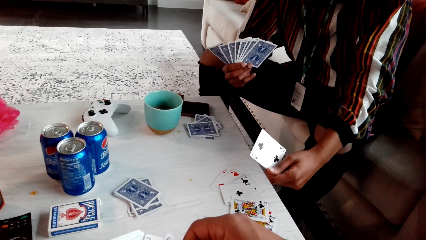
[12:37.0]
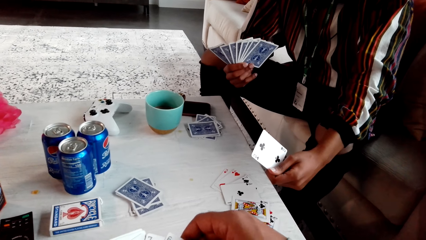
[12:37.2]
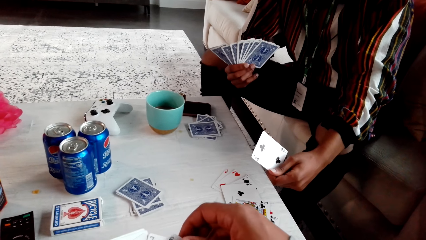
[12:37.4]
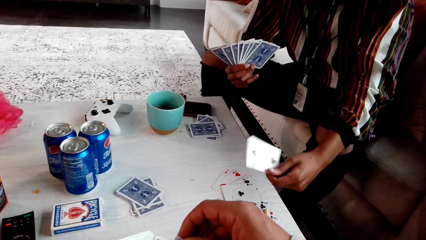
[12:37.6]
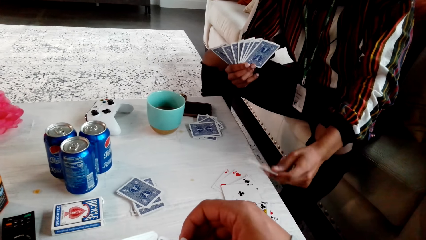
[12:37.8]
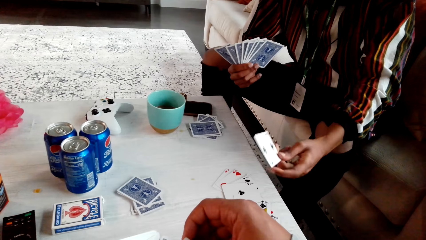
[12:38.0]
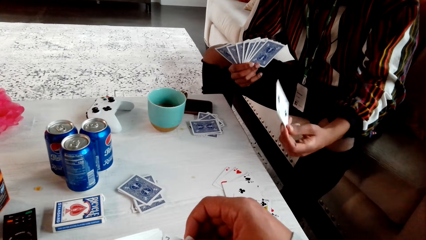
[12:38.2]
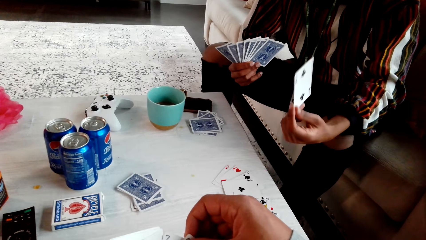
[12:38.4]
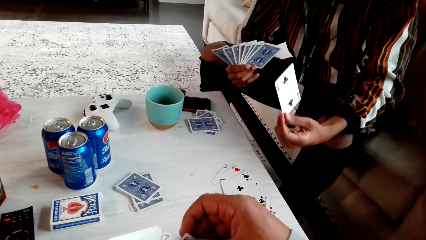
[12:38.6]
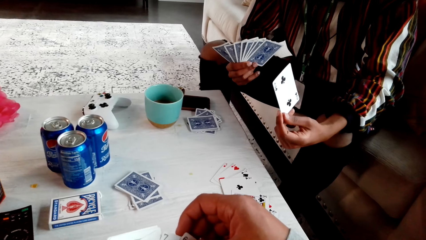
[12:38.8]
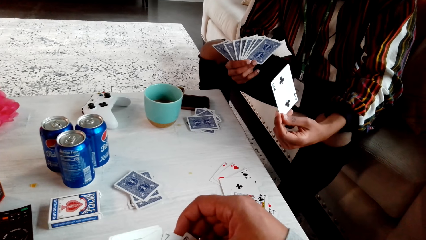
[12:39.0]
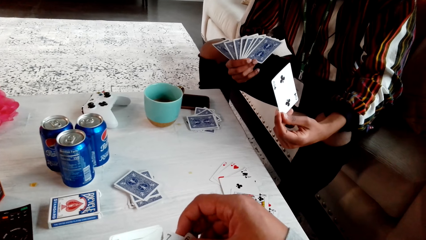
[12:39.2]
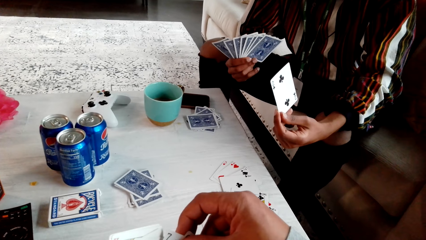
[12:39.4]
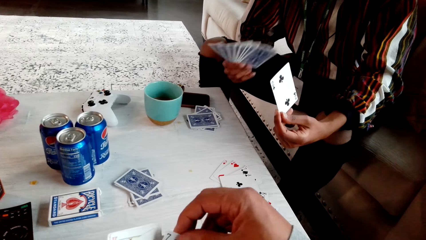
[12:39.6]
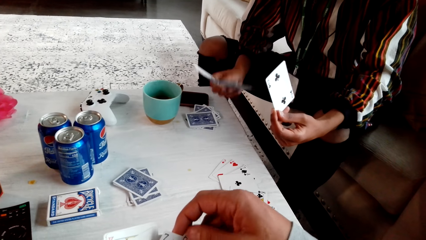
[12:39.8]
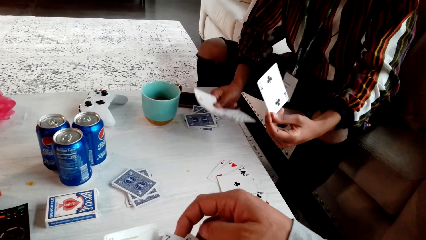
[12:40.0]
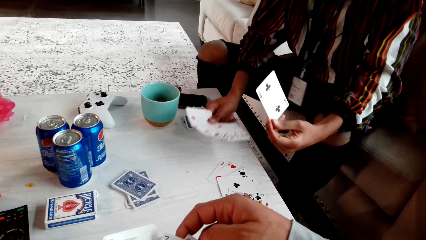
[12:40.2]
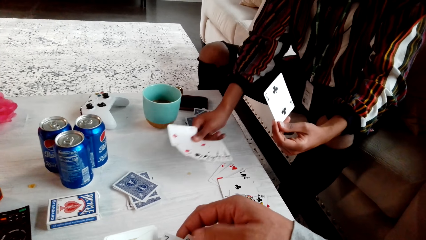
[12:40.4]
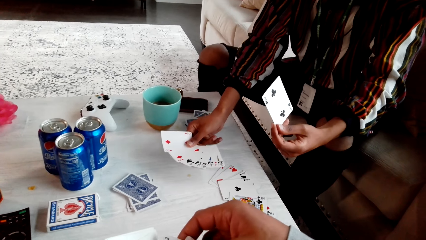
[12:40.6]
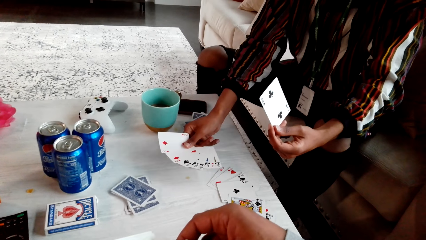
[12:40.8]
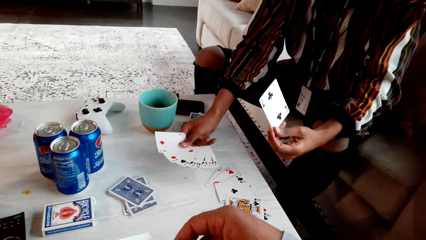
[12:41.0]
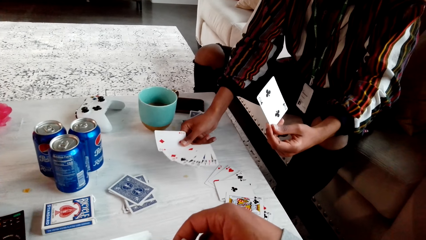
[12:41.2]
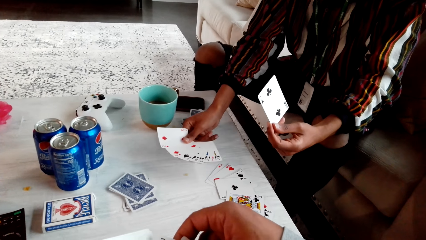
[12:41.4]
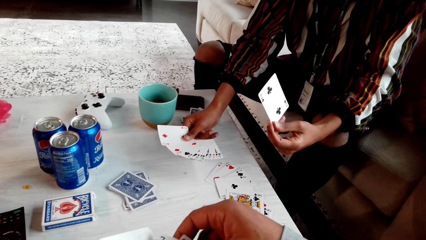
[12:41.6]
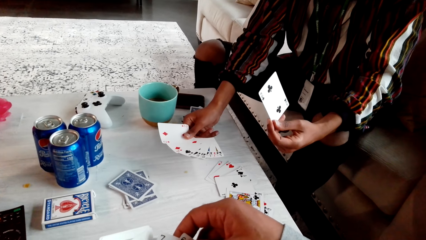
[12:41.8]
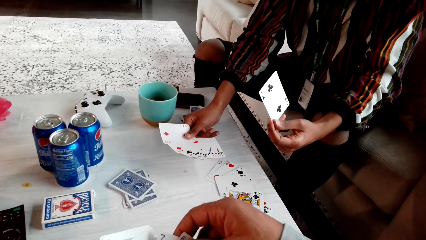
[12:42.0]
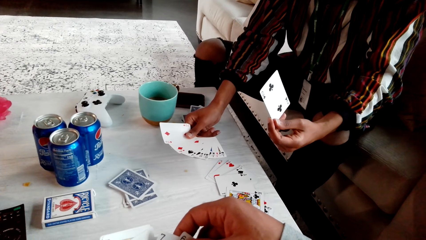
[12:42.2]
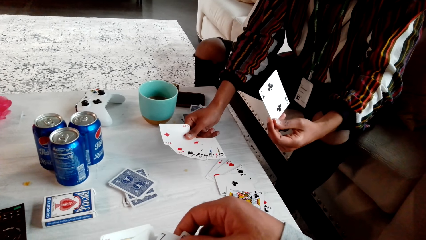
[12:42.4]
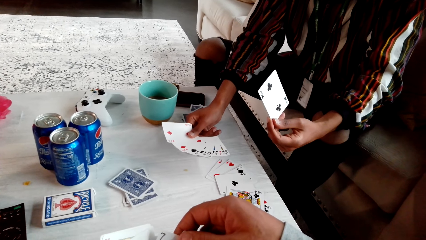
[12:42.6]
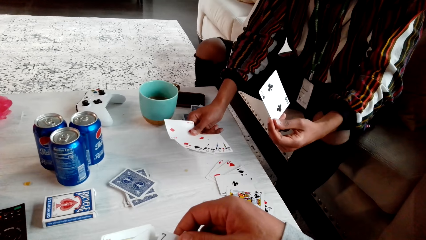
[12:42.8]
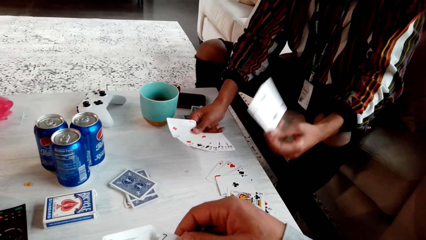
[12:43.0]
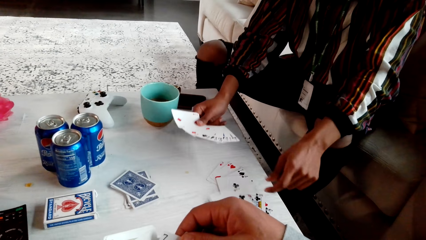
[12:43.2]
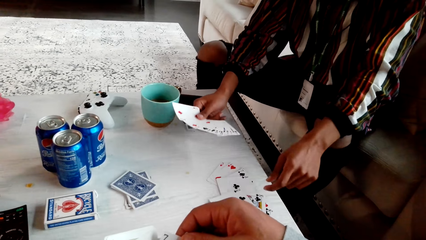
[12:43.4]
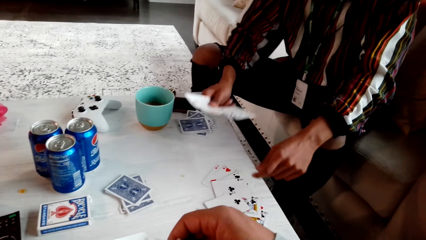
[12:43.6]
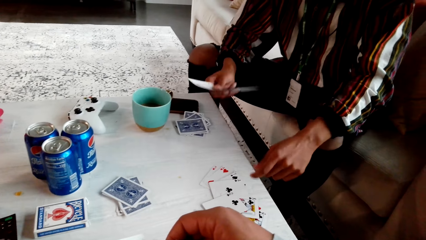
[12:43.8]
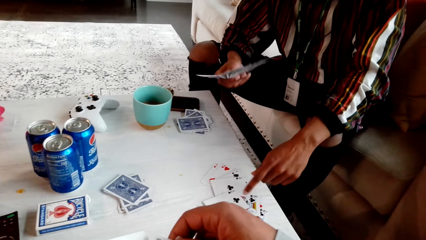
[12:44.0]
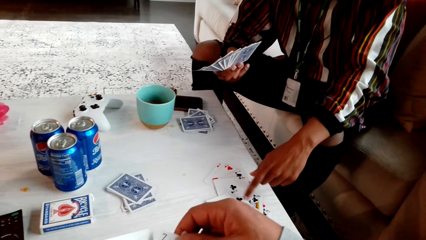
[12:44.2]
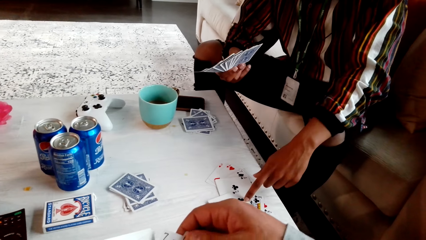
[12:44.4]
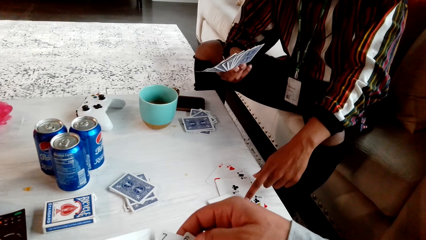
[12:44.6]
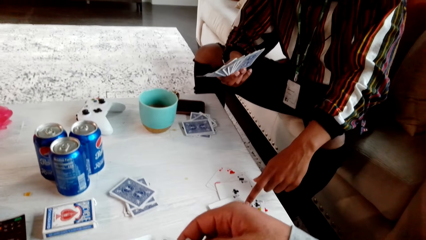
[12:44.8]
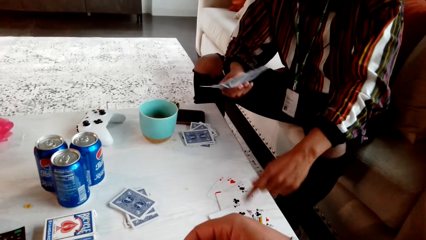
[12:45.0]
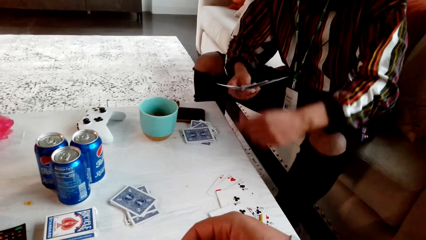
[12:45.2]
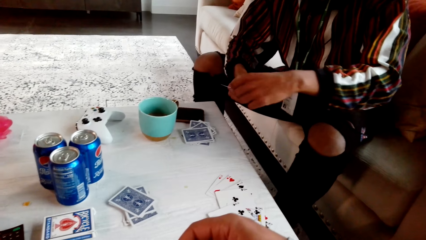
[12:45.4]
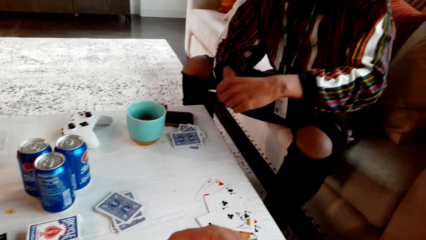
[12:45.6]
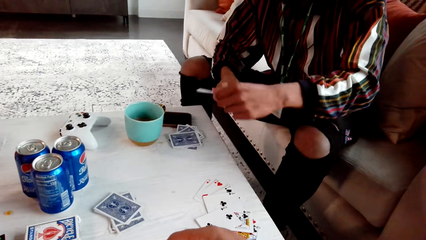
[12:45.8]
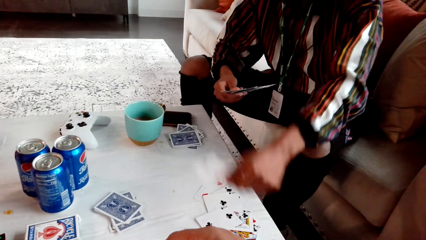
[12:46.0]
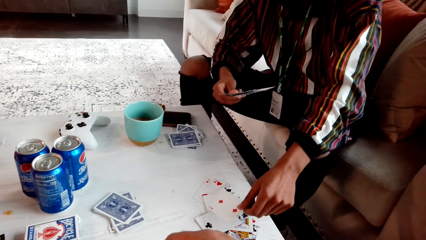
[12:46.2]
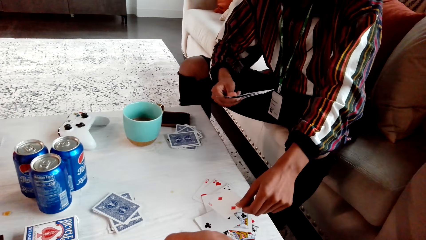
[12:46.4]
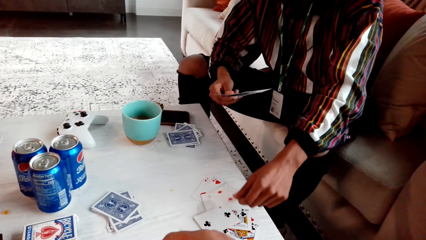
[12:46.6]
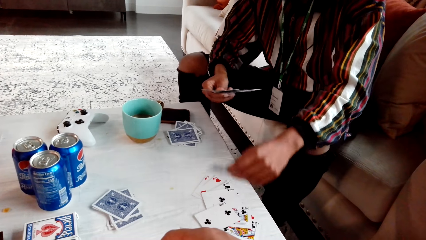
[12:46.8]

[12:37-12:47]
A man holds a card. He shows the camera wearer his playing cards. He drops the playing card. He points at a card. He touches the playing cards on the table. He picks a playing card. He checks the cards. He lowers the card near the table.

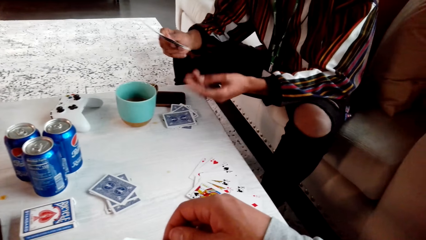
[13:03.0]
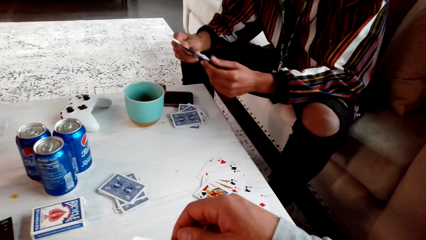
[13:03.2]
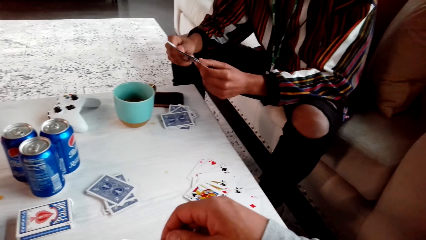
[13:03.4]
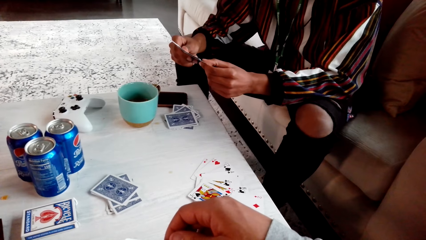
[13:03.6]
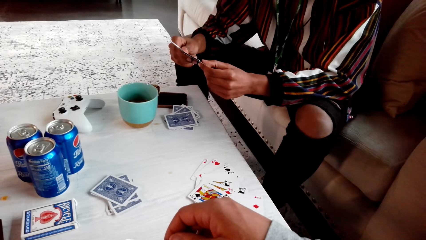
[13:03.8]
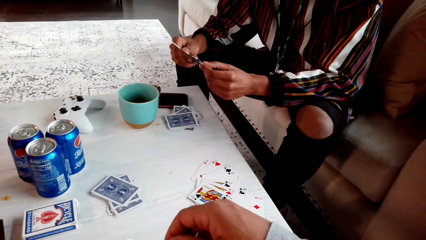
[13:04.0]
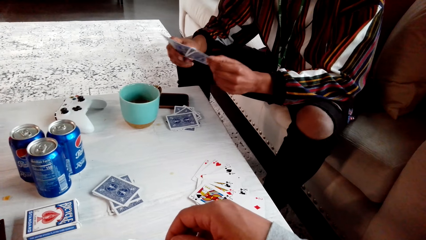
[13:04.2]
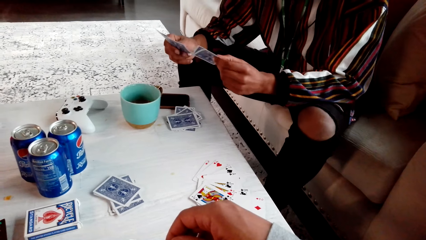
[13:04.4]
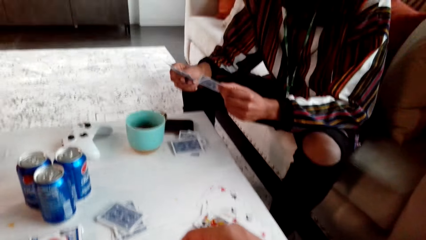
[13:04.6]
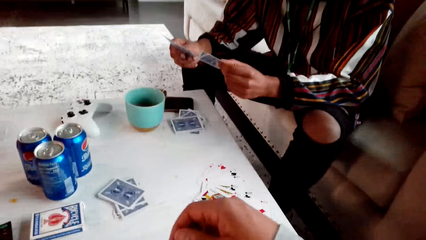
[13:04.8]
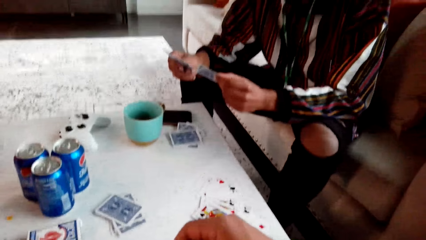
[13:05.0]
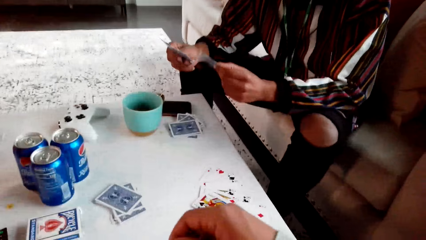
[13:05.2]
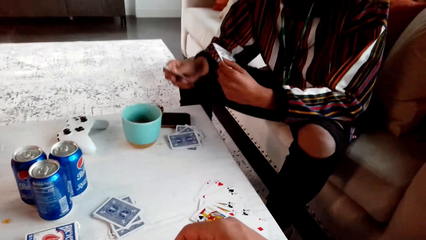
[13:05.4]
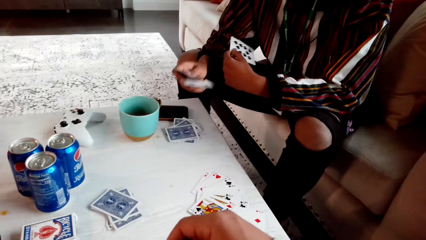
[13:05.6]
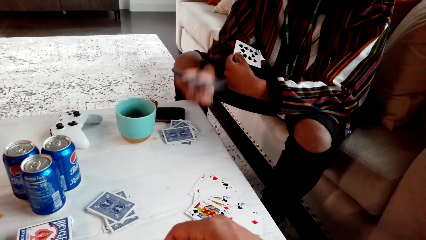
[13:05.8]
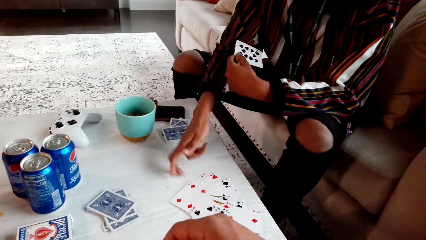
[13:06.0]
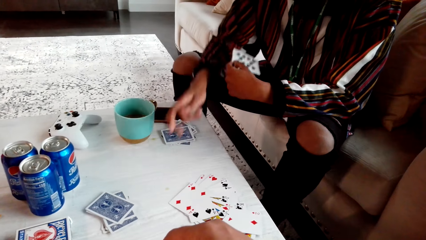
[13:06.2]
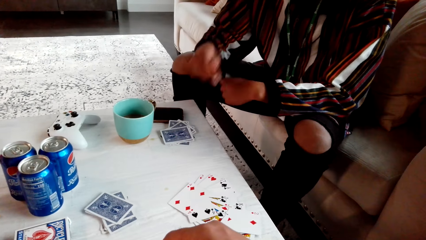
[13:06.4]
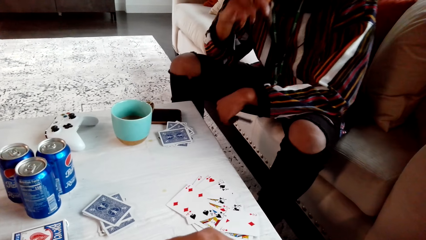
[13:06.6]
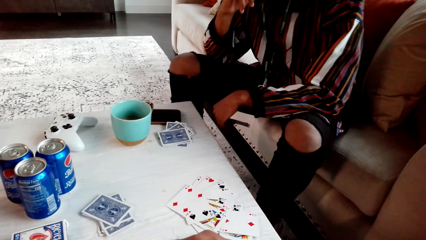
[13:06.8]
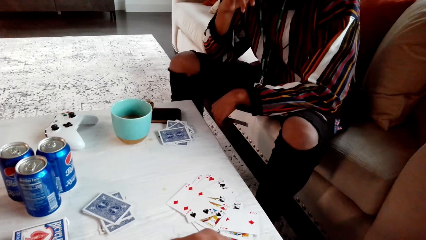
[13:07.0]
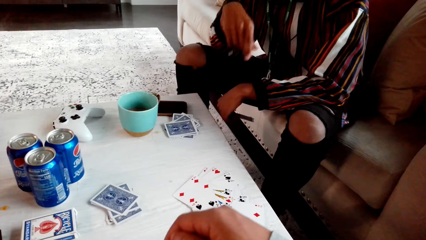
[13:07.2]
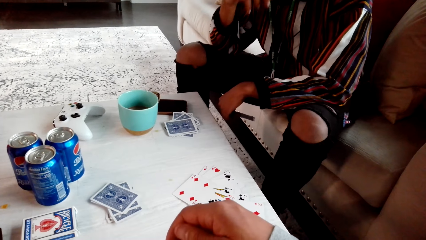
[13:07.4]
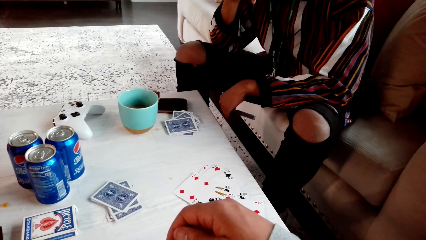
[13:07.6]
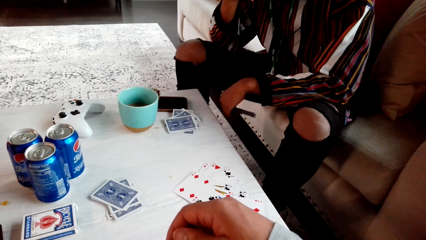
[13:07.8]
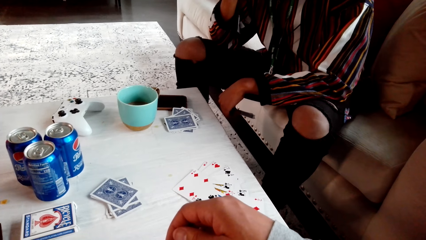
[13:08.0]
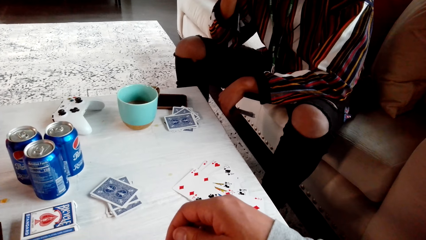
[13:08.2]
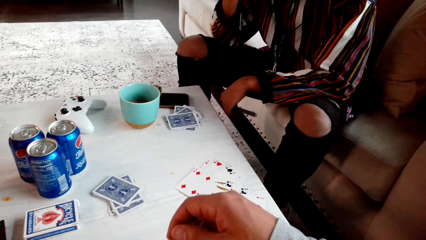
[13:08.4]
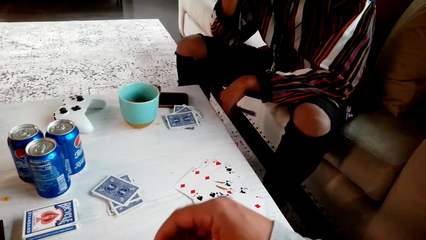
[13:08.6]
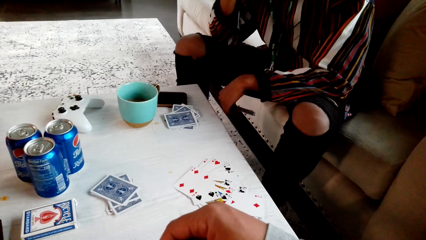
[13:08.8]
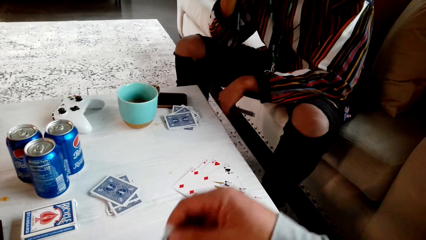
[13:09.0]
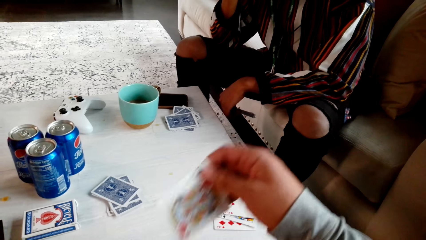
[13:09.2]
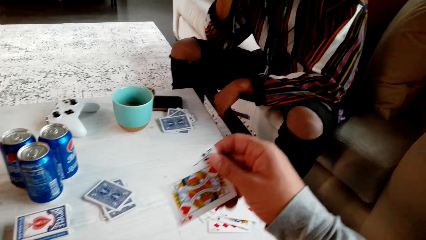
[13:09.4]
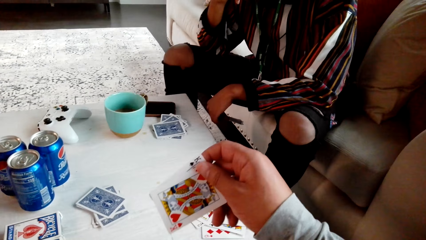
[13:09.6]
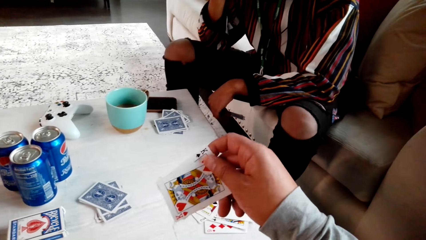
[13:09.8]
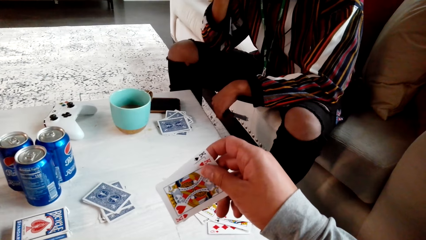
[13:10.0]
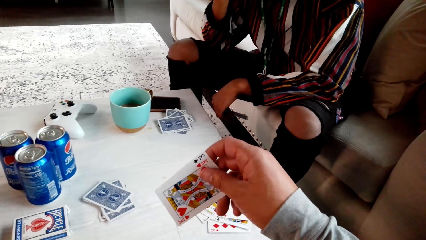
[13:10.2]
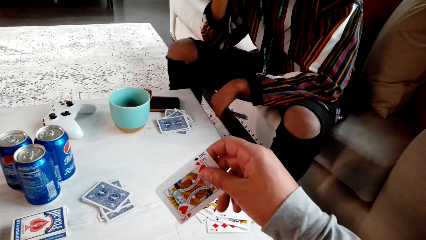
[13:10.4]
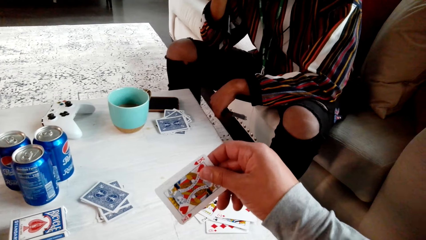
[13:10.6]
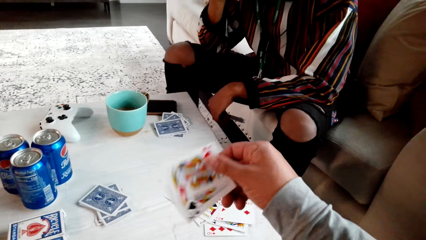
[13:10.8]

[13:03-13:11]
A man picks playing cards. He drops the playing cards on the table. The camera wearer checks a card. They pick playing cards.
